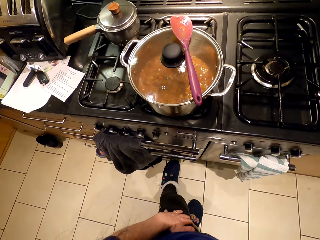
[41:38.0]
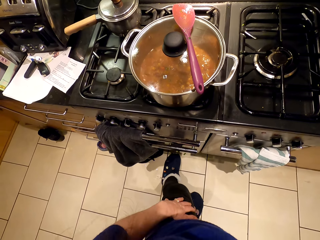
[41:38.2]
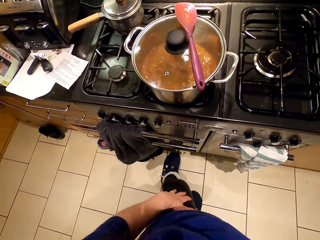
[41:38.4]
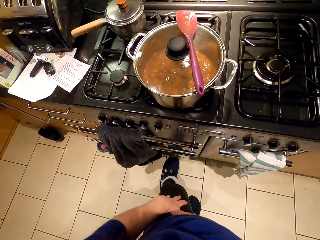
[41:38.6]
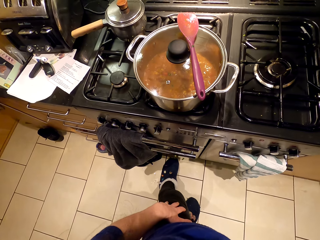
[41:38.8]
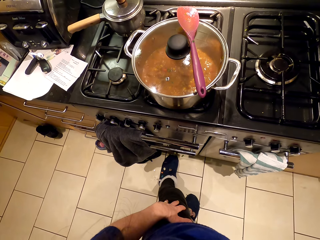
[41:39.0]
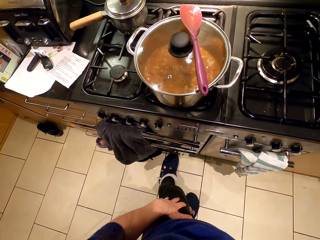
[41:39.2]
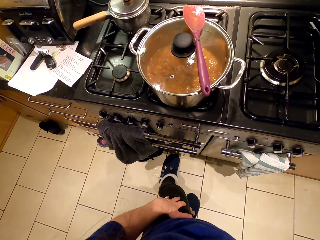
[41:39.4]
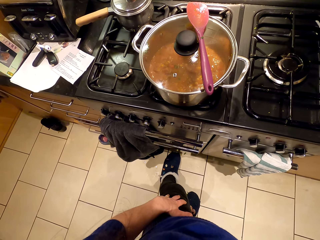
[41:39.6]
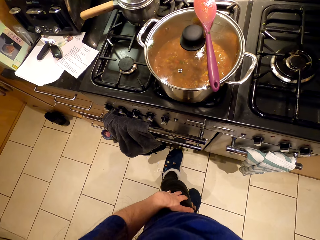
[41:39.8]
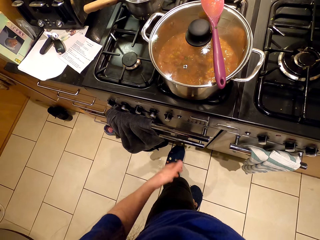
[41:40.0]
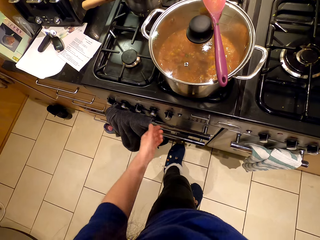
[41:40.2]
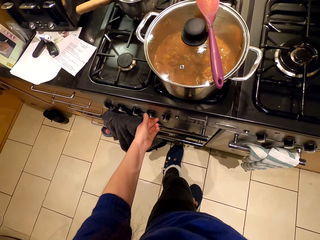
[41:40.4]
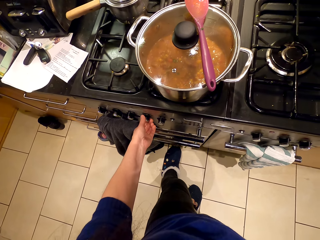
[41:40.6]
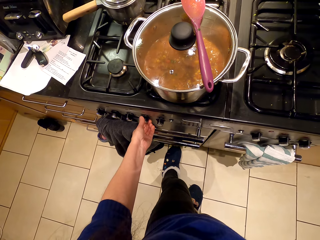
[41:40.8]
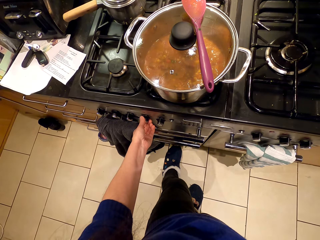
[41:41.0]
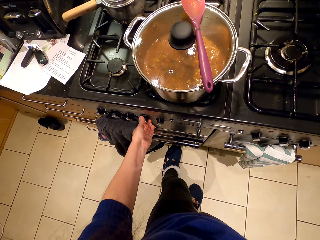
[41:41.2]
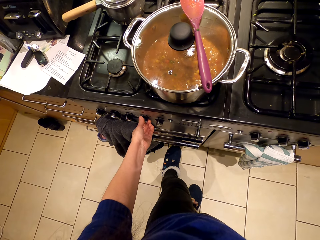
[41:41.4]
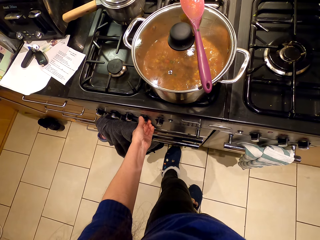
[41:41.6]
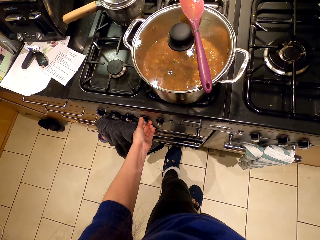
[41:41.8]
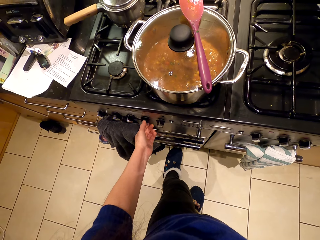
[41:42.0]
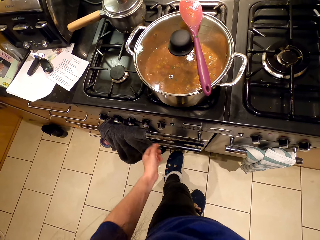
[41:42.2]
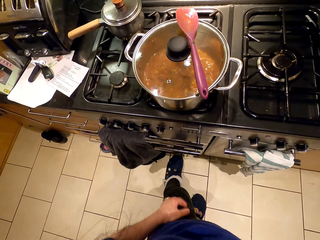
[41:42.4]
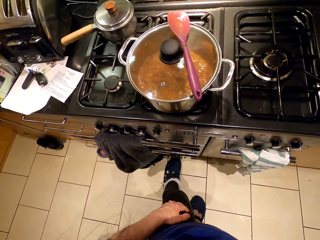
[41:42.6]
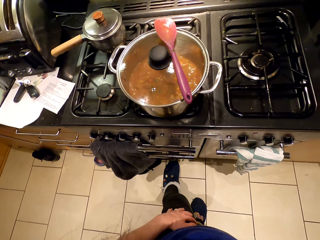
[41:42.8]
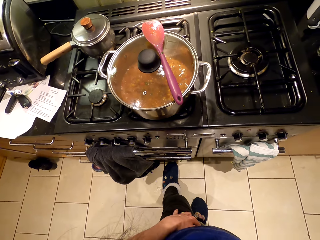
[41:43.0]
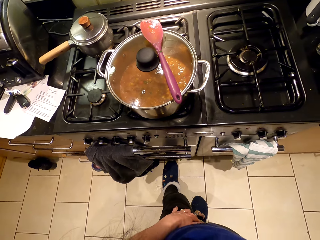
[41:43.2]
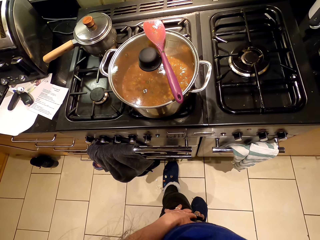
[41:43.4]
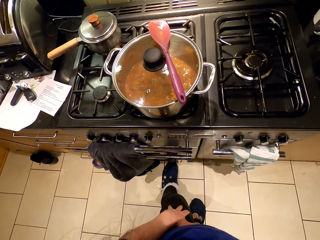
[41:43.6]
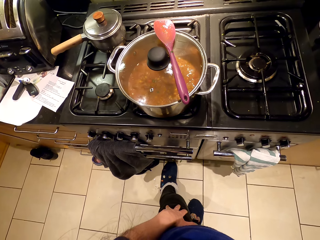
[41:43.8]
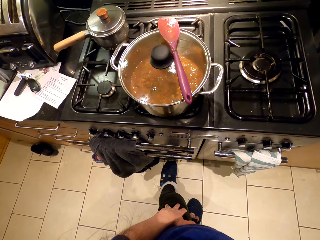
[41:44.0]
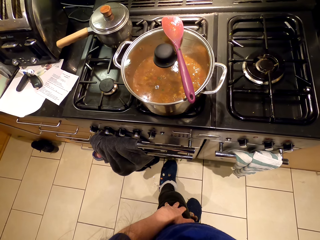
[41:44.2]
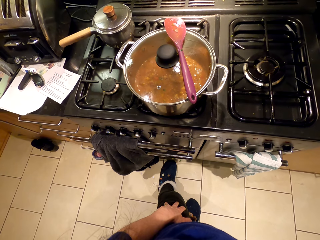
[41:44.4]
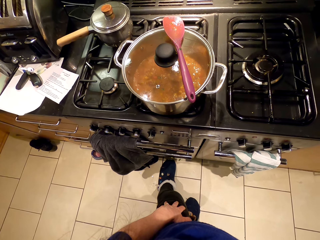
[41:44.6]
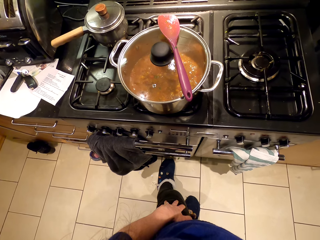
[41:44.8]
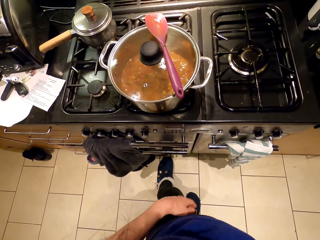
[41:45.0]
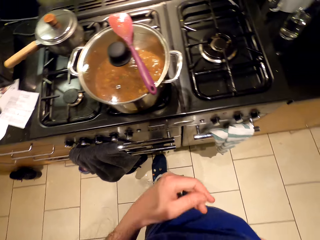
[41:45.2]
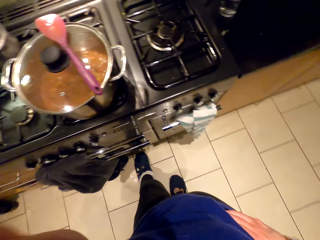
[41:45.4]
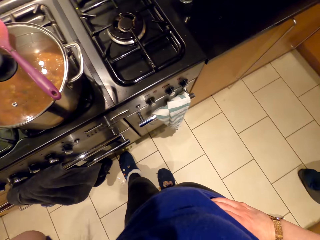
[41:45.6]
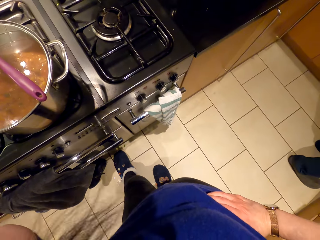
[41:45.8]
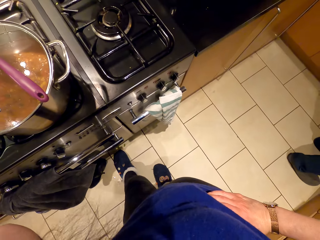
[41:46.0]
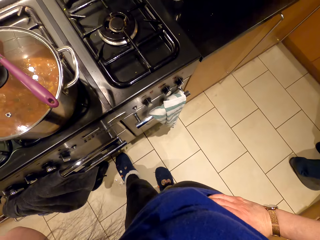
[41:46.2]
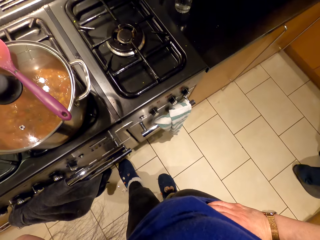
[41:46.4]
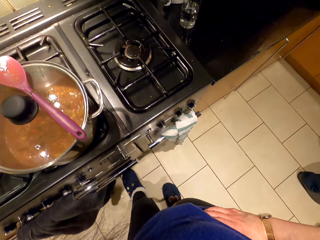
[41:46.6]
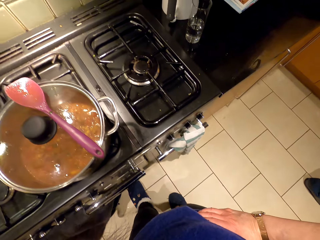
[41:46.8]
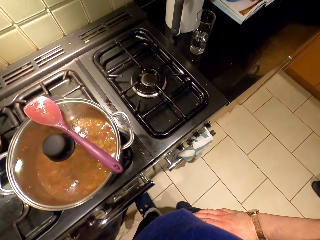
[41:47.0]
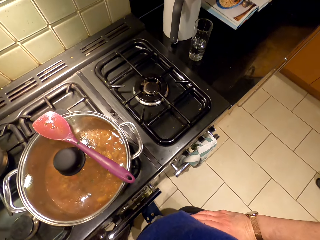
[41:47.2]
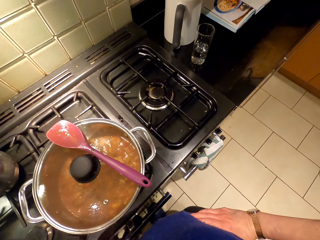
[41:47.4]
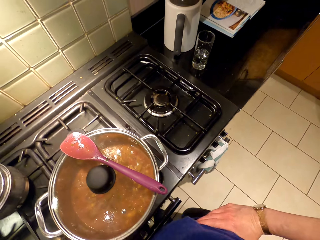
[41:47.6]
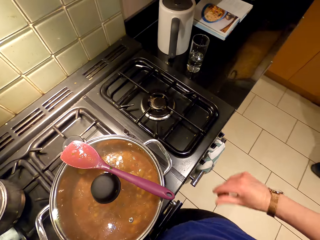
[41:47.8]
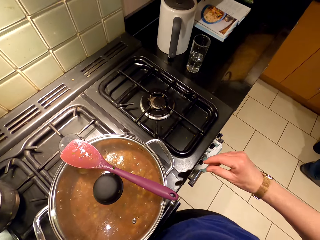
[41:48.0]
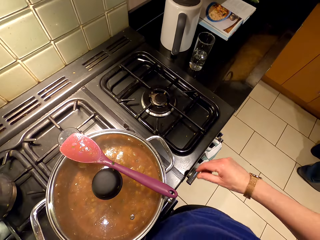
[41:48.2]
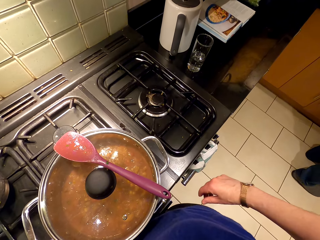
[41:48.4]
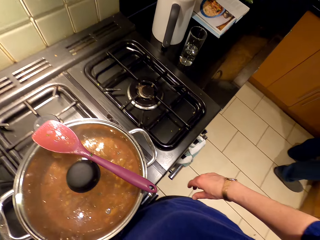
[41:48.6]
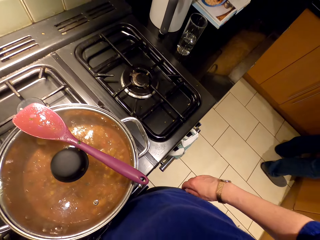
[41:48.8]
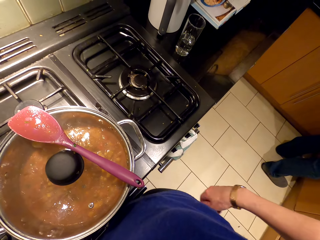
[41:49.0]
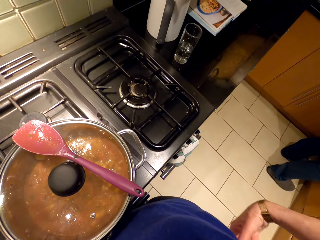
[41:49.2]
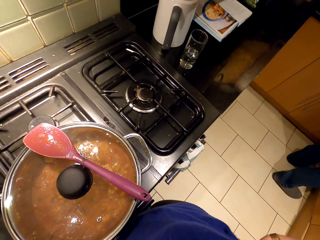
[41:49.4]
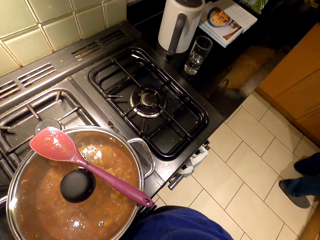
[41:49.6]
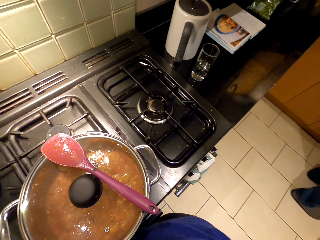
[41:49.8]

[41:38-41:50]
The camera wearer looks around. They operate the stove. They look around. They touch the face. They adjust the camera.

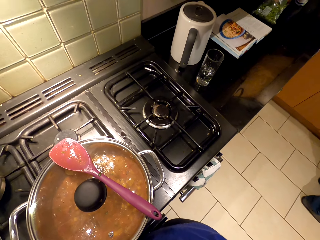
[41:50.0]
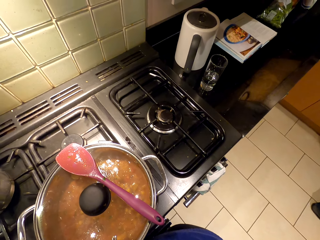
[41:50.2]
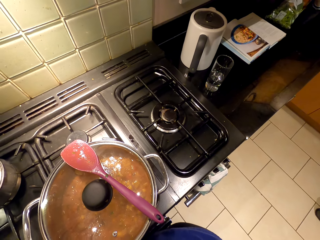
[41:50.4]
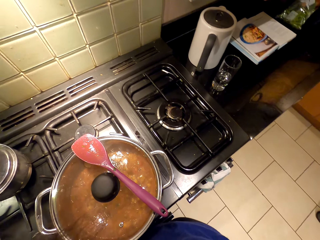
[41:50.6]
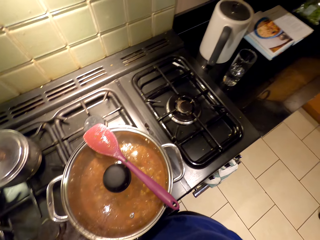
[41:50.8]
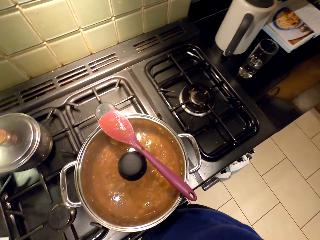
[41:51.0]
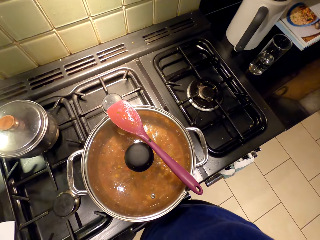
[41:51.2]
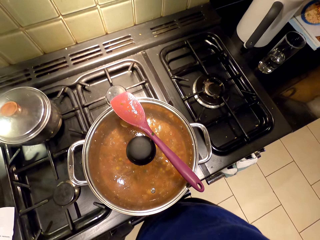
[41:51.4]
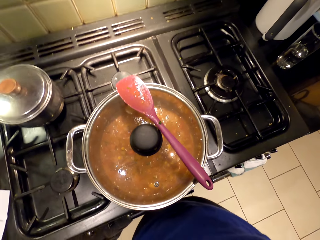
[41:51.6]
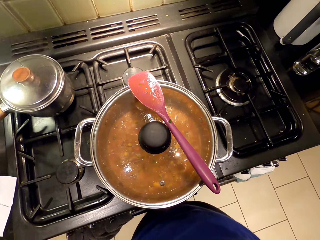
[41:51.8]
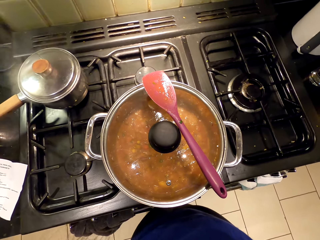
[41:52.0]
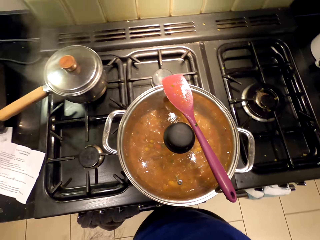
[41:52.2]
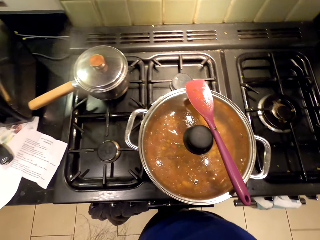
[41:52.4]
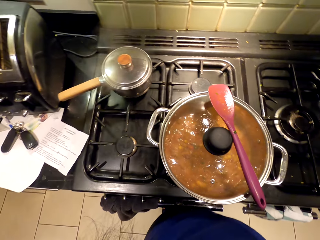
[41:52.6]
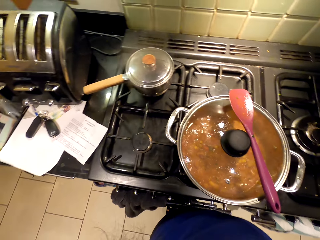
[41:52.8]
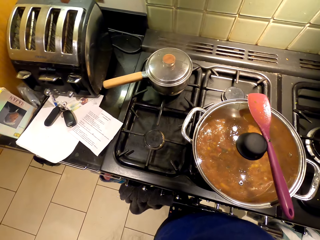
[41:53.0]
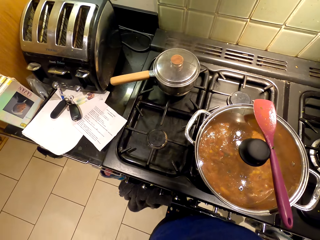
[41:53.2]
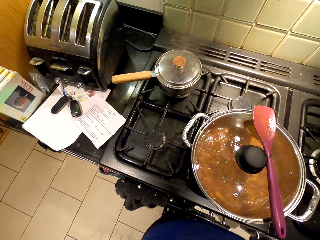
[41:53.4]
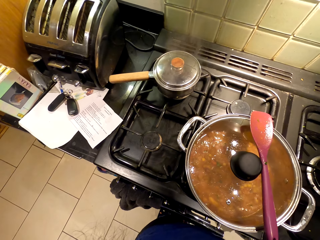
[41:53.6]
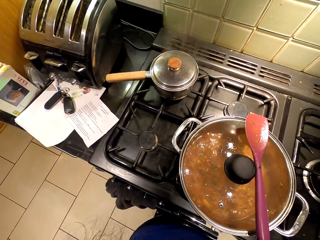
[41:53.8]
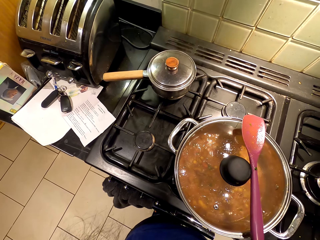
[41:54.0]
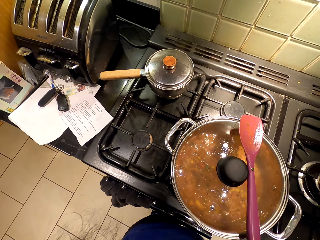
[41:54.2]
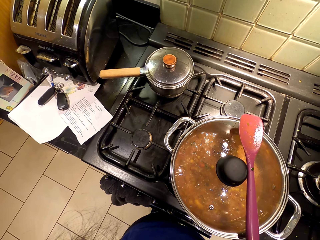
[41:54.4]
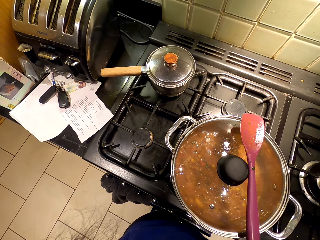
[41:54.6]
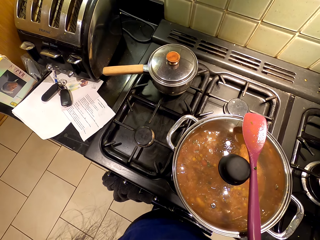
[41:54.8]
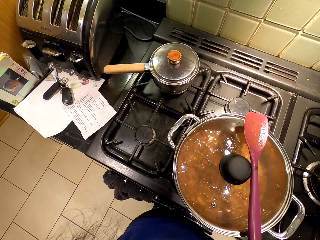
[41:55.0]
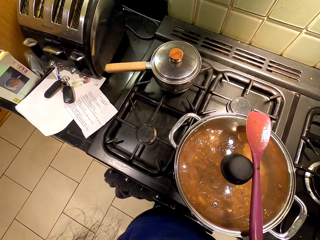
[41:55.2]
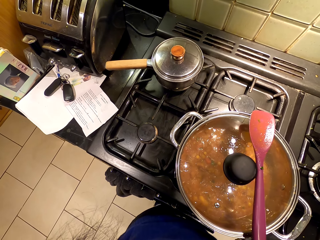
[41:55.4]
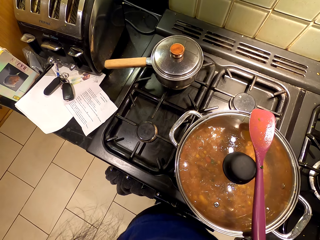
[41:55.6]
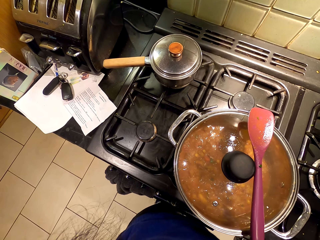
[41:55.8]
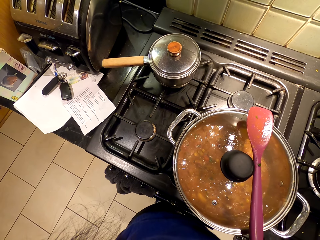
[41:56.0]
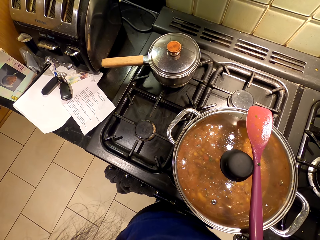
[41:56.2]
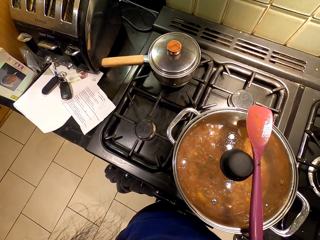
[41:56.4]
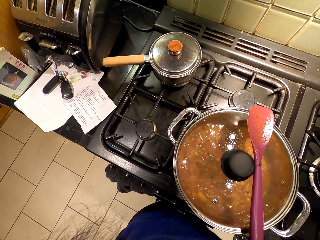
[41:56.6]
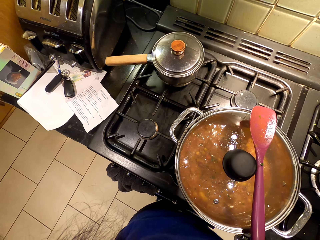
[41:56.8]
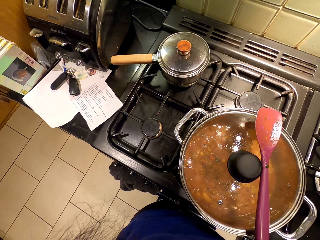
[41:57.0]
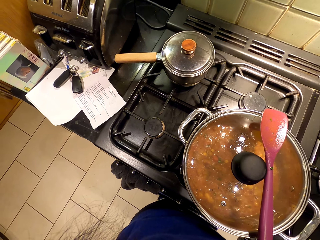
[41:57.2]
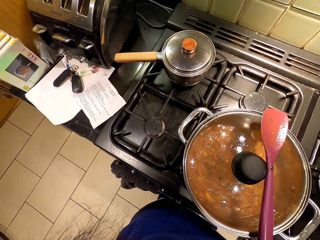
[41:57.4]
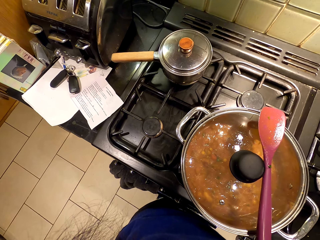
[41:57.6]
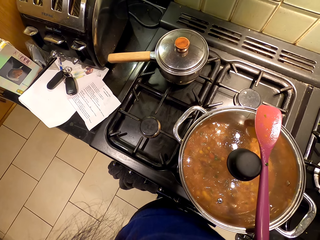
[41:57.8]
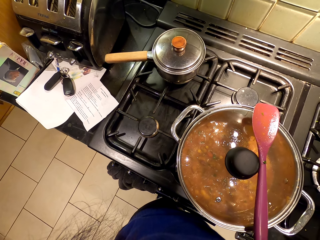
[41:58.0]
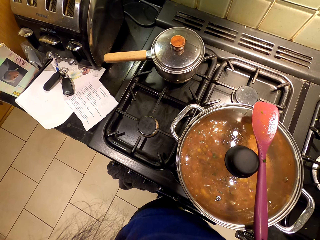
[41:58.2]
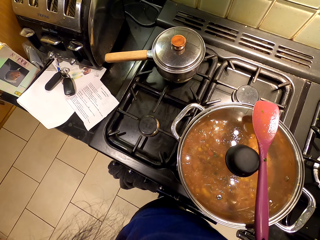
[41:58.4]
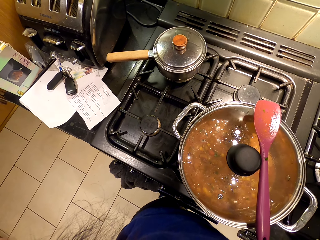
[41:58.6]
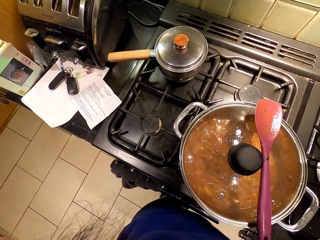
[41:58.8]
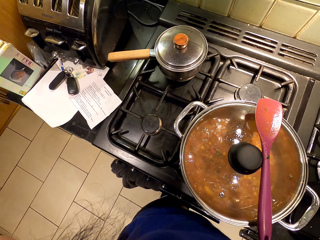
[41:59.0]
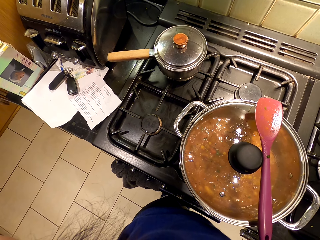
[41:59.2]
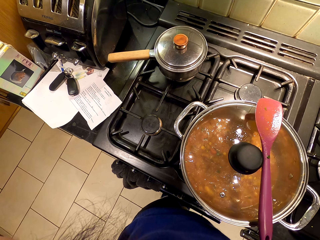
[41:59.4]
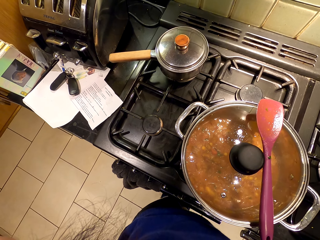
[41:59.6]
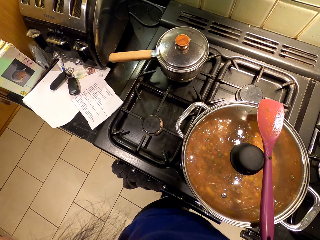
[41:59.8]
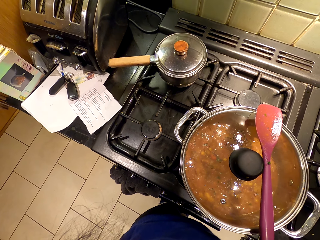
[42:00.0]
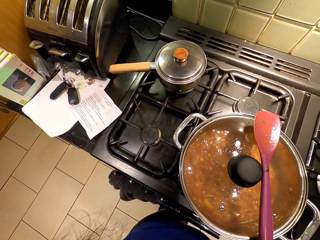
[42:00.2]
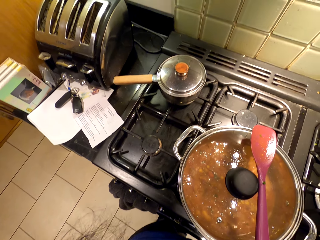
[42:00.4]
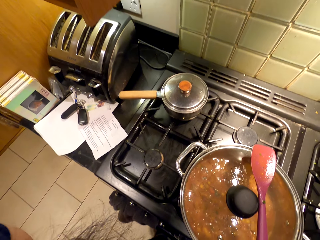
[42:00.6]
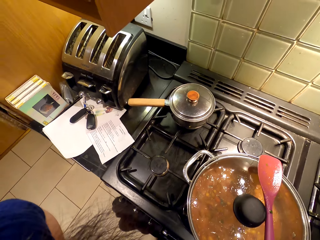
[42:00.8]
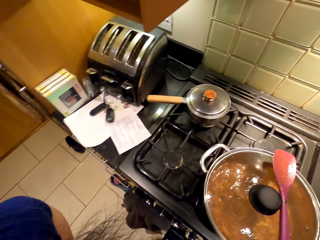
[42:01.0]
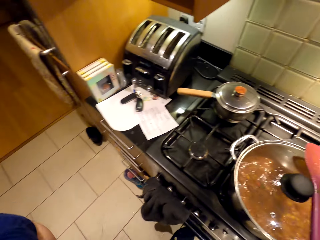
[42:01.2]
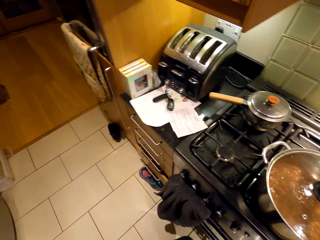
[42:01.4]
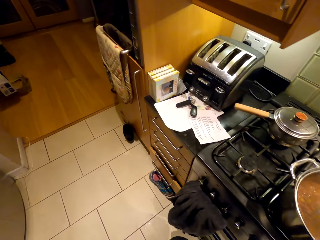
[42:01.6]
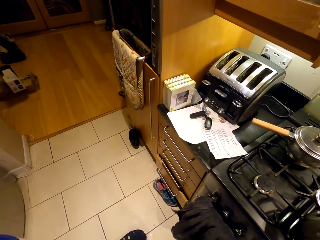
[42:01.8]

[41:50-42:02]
The camera wearer looks around.
